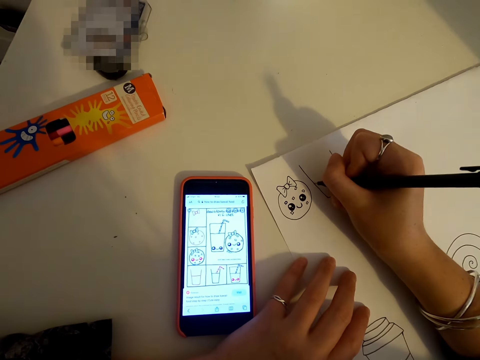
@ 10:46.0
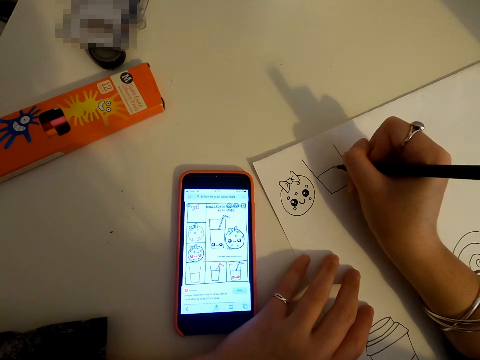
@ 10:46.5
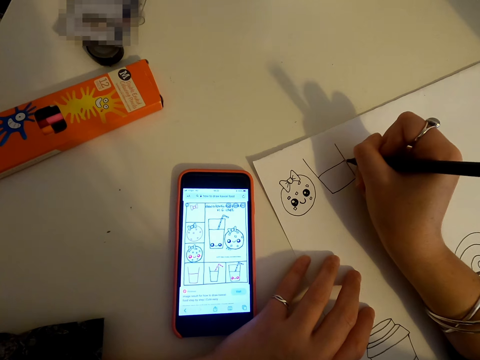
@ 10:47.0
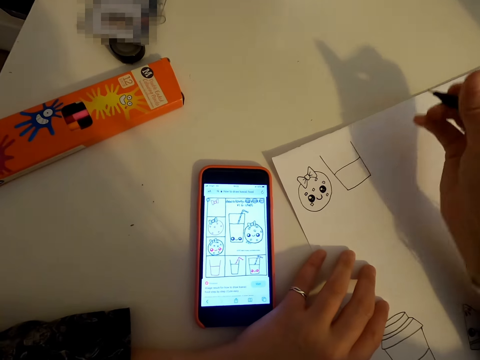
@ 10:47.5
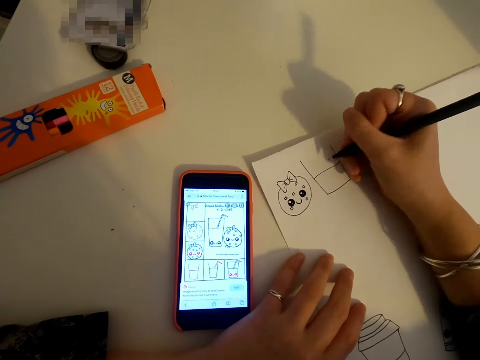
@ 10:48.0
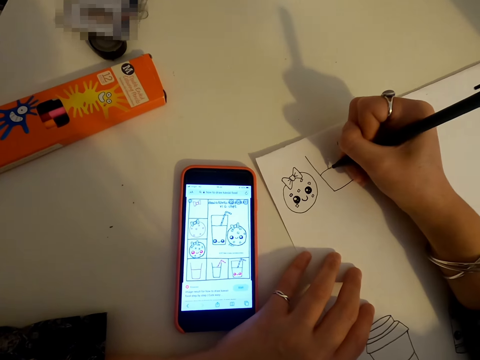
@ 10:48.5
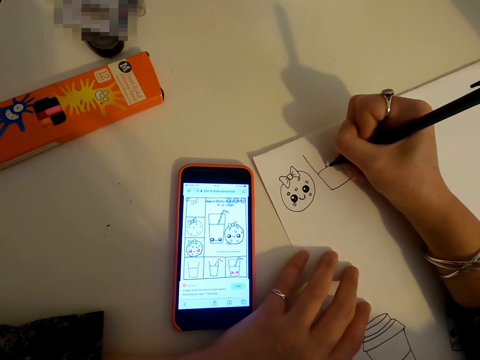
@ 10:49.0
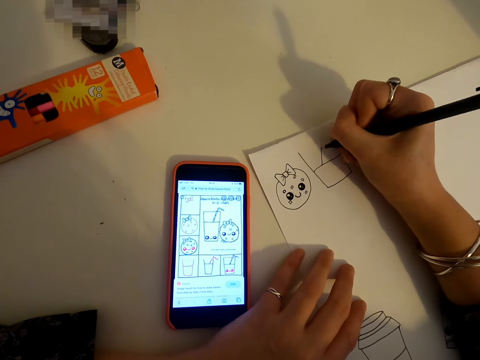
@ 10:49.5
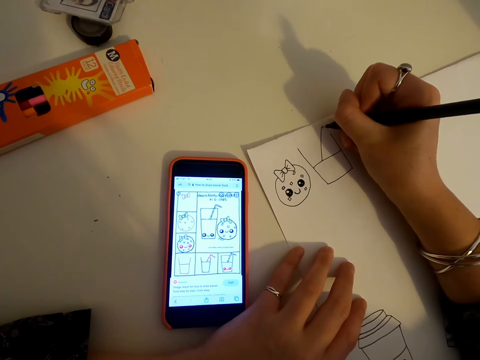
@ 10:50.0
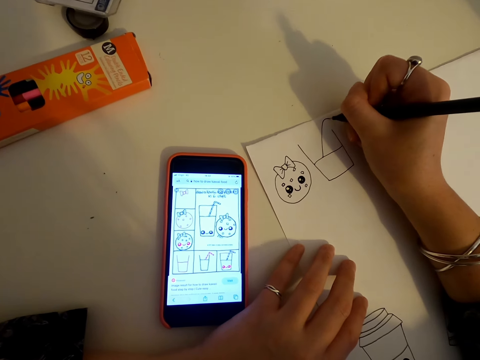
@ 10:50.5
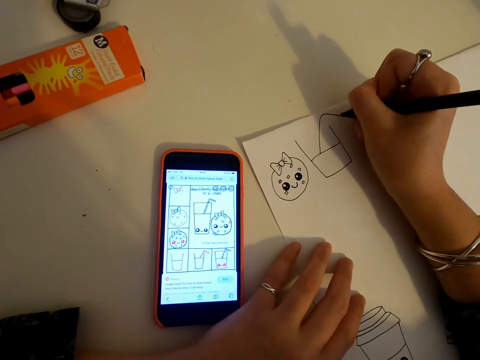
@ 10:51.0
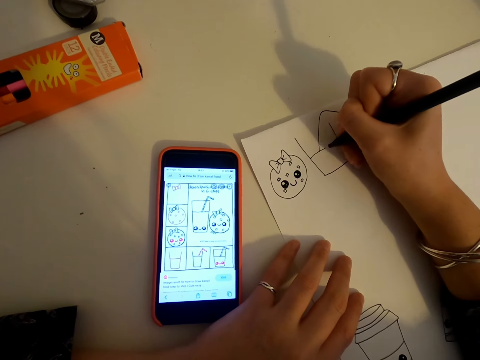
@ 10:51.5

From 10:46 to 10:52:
The camera wearer draws on a piece of paper.

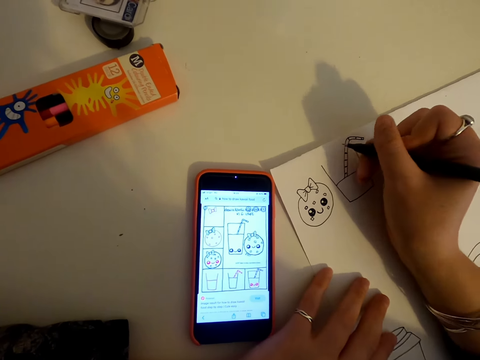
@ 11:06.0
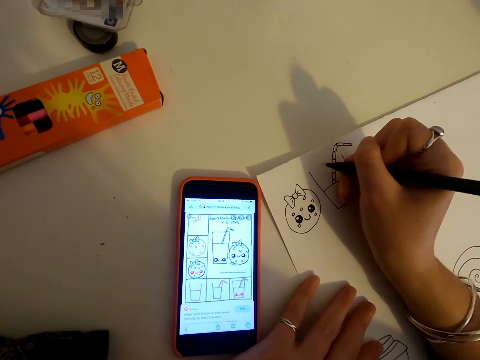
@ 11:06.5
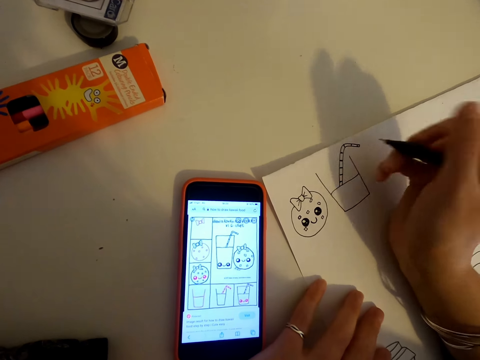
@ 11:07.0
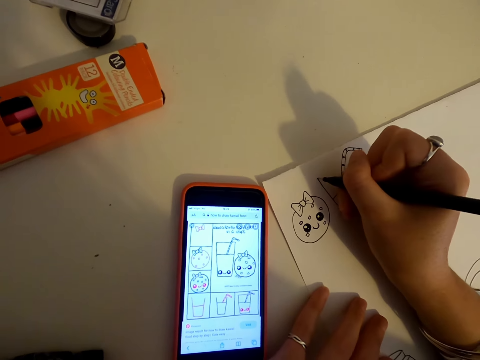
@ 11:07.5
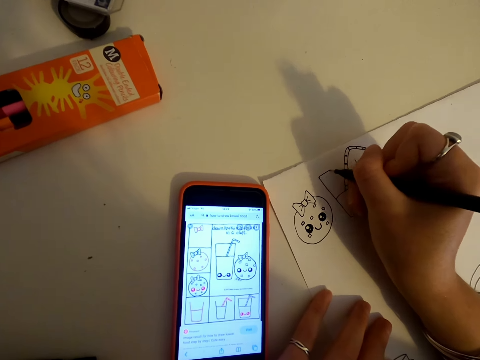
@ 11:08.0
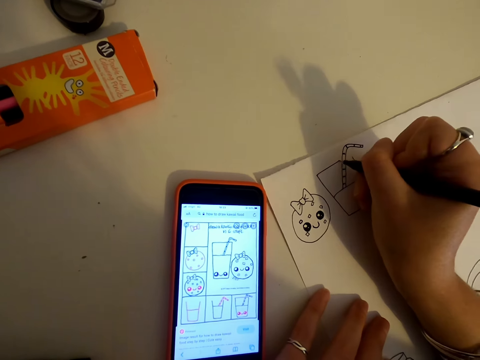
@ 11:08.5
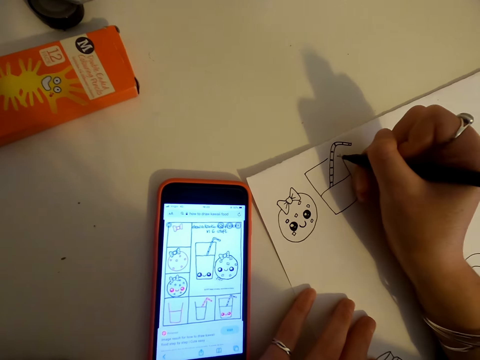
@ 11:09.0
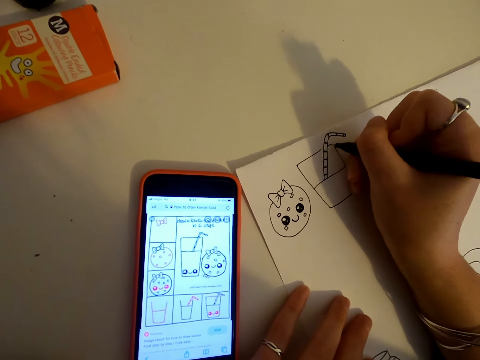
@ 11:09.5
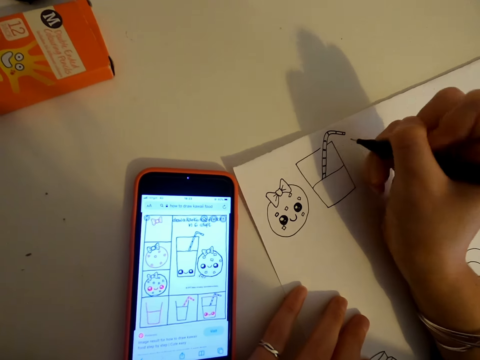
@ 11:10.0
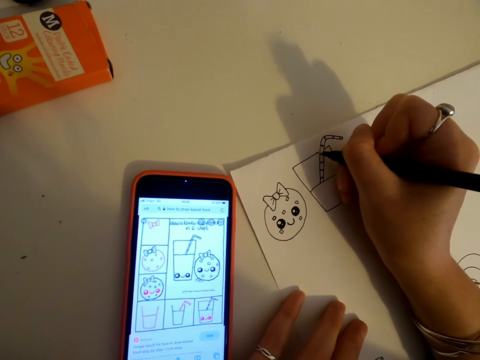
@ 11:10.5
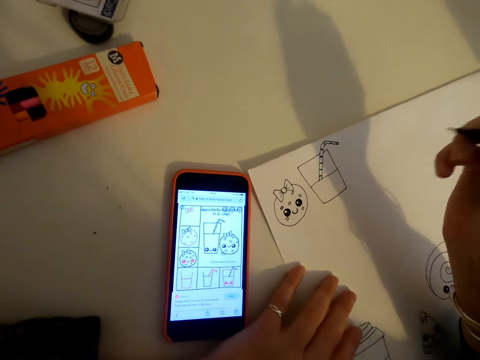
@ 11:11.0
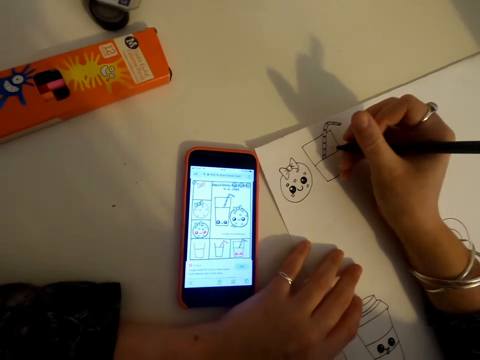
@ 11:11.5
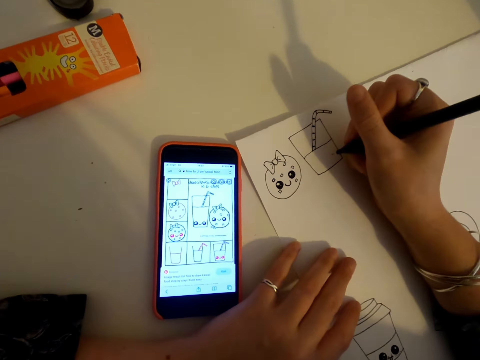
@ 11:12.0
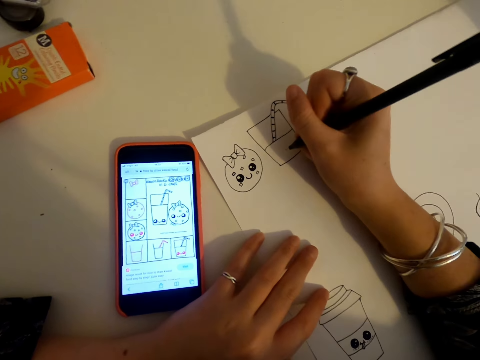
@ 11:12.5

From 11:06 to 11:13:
The camera wearer draws on a piece of paper.

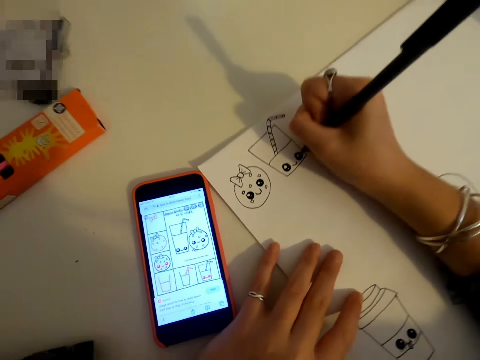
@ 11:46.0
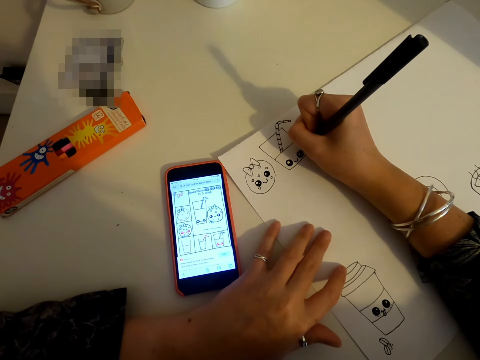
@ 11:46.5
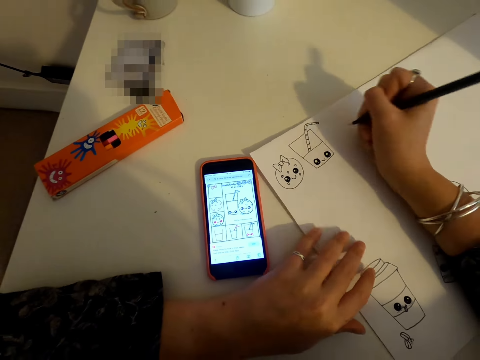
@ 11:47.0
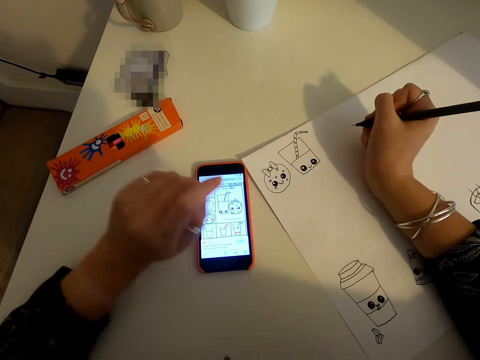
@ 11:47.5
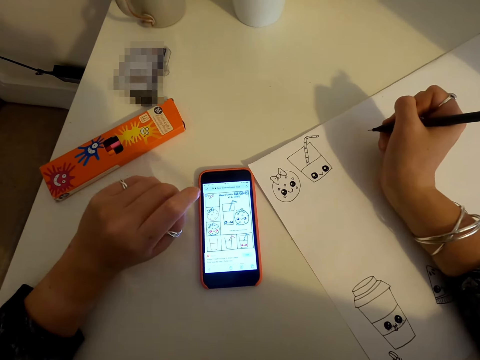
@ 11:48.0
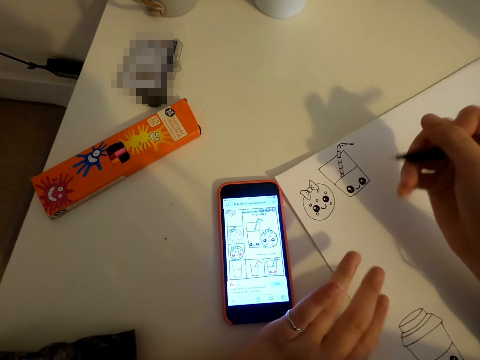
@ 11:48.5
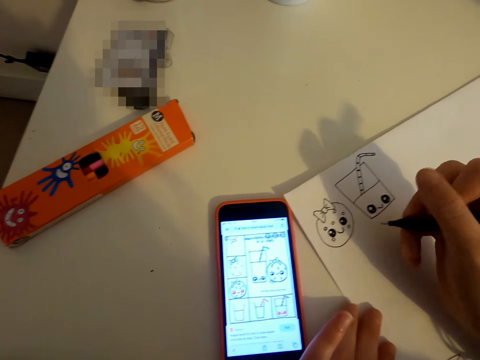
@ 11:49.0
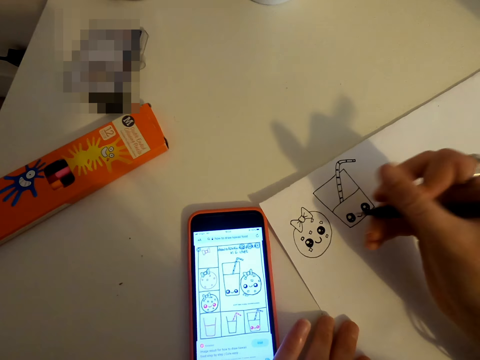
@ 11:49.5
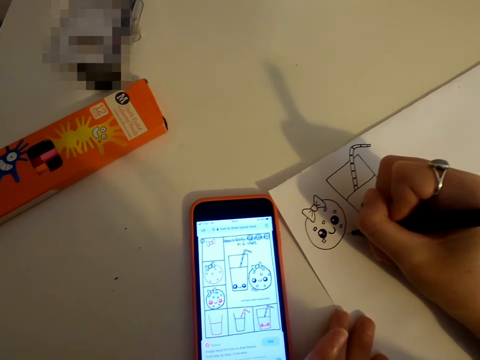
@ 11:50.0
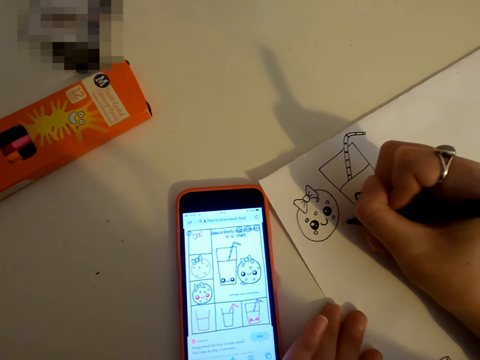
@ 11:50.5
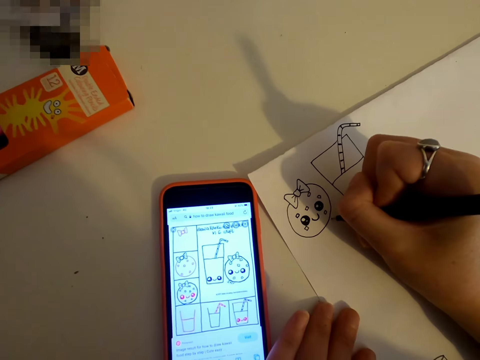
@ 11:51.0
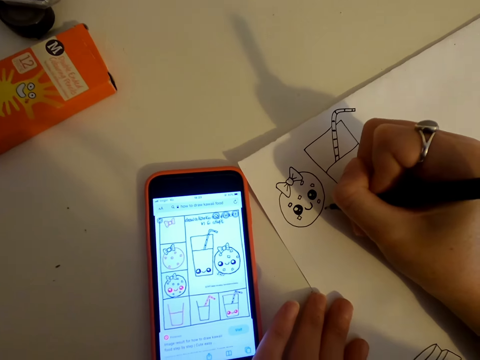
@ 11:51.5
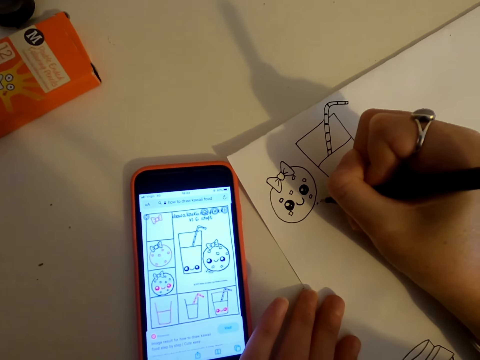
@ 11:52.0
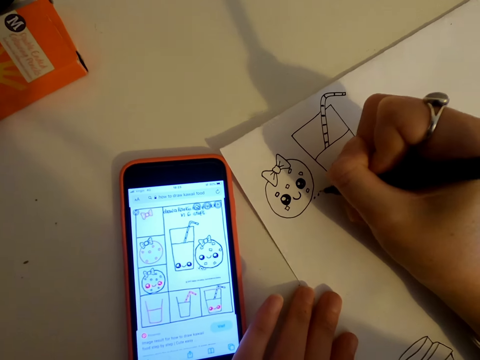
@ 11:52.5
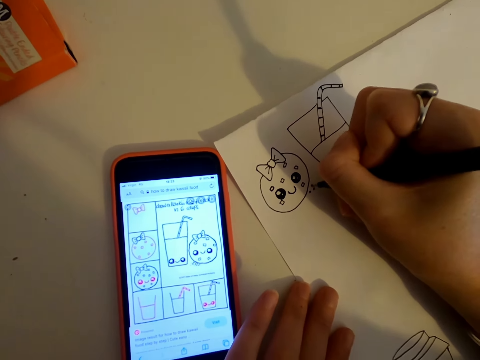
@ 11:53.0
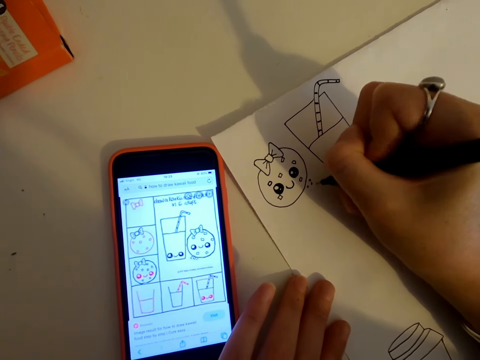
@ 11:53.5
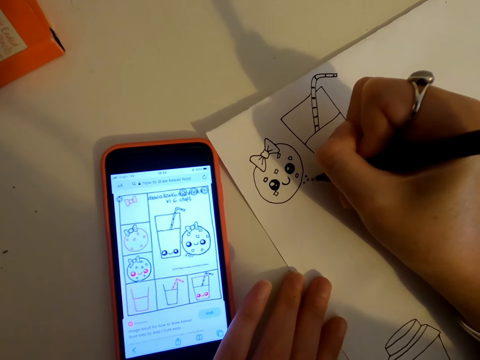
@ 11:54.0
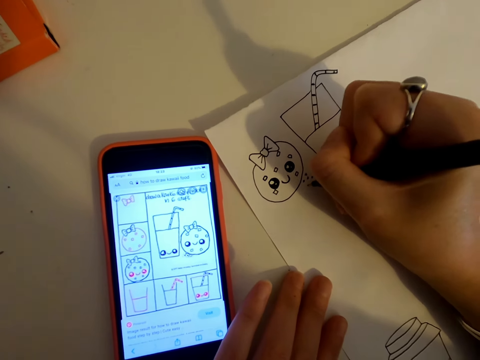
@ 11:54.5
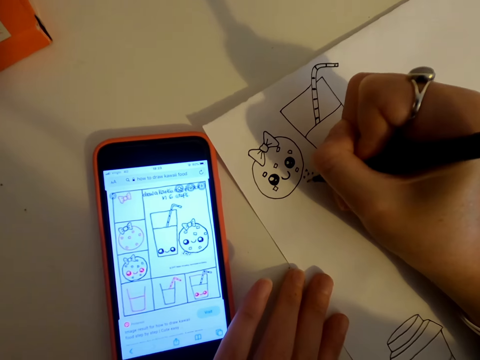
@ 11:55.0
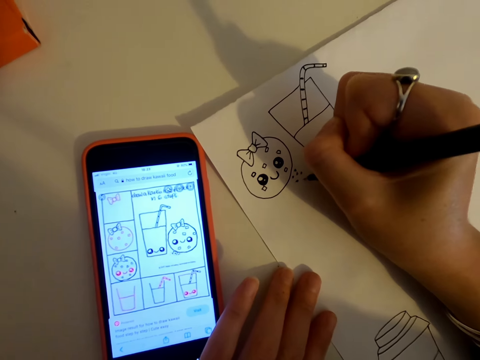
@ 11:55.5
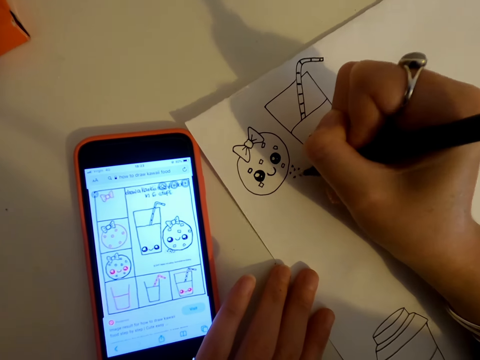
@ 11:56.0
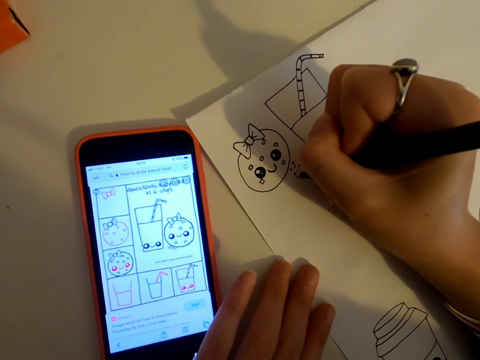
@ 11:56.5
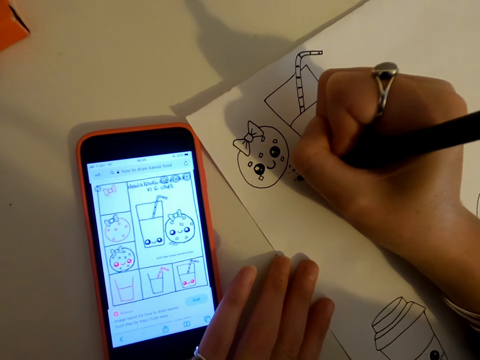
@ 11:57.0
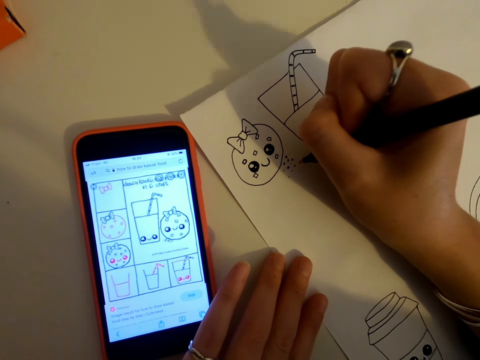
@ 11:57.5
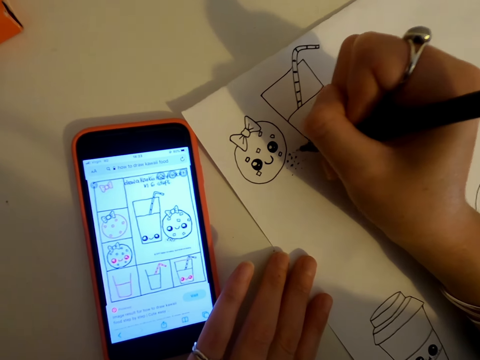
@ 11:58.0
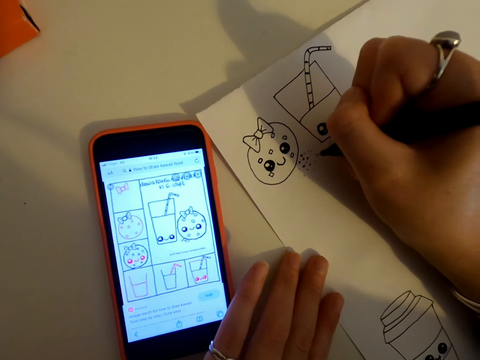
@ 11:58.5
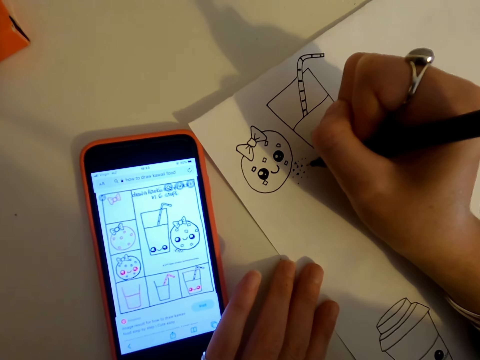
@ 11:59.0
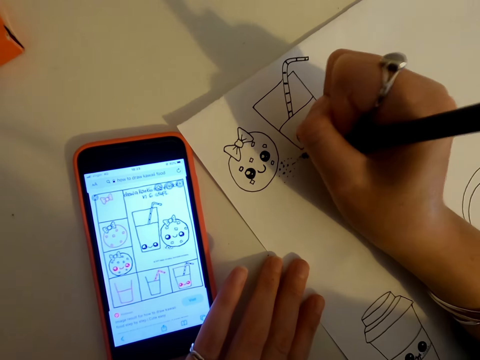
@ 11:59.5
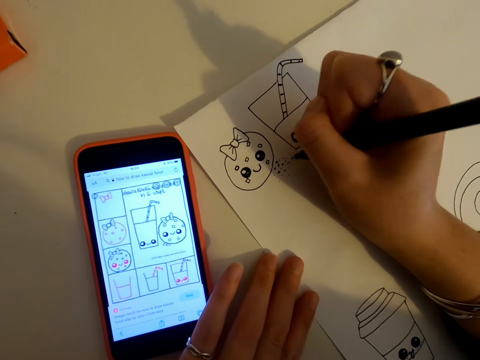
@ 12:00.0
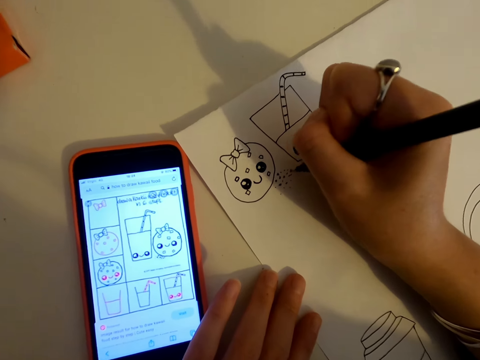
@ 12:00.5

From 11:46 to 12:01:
The camera wearer looks at the phone. They draw on a piece of paper.
